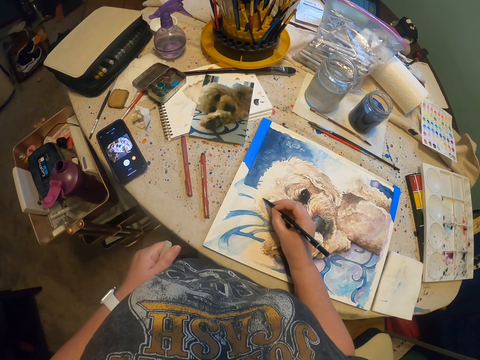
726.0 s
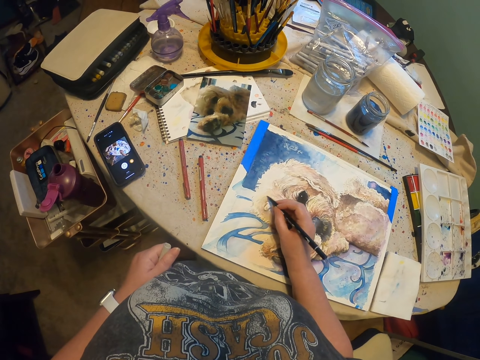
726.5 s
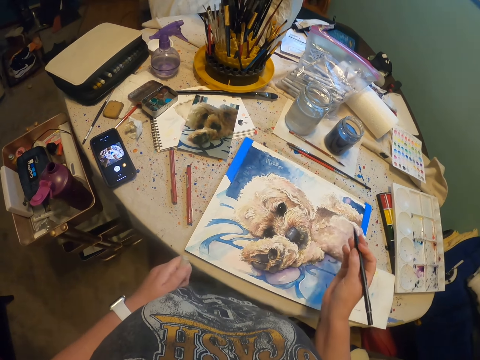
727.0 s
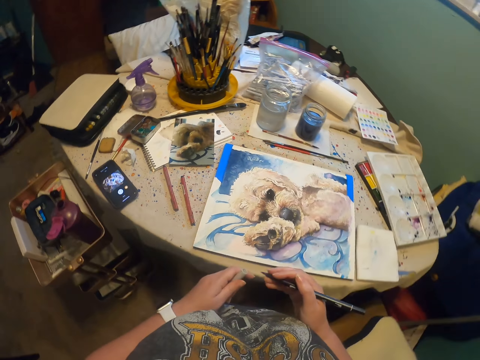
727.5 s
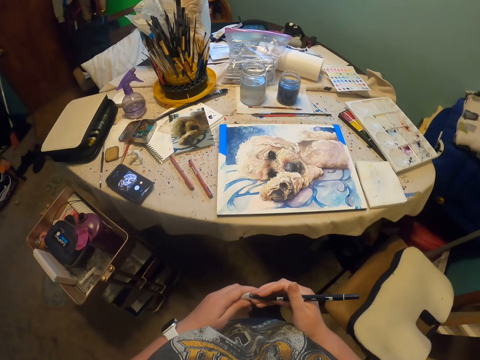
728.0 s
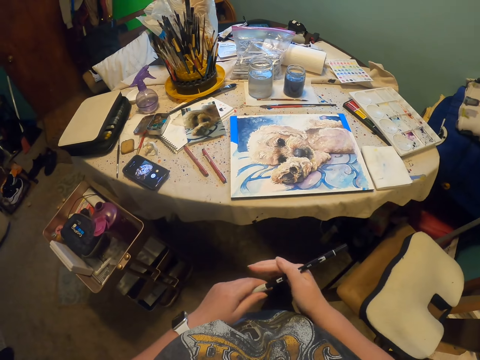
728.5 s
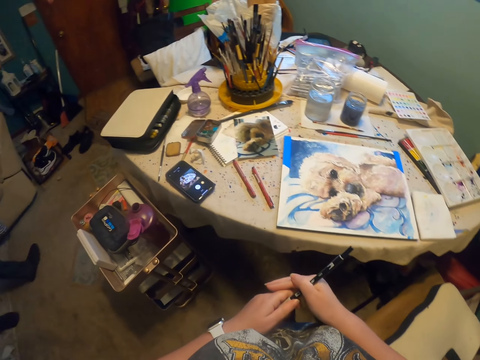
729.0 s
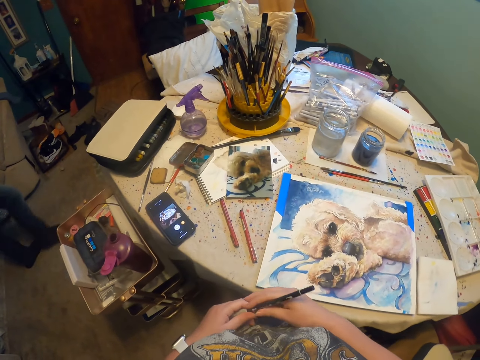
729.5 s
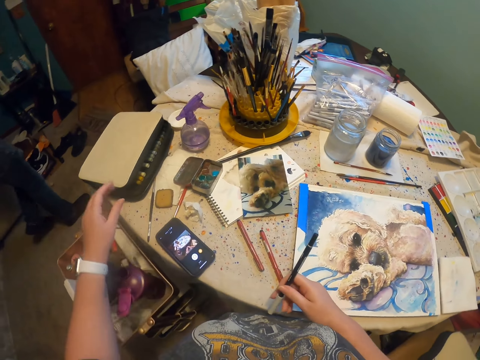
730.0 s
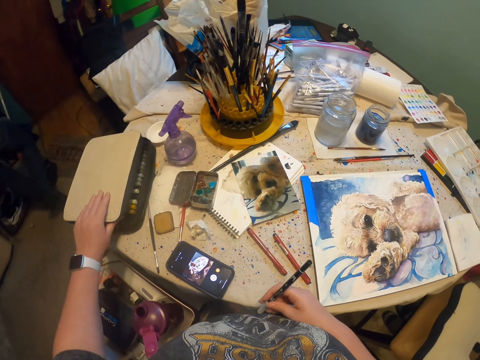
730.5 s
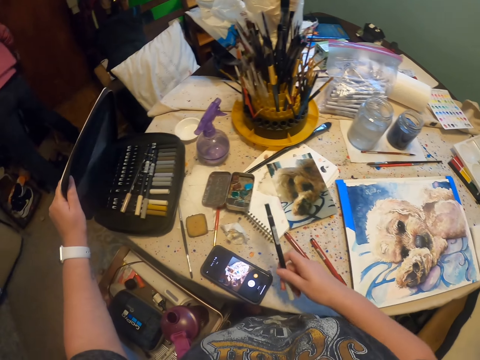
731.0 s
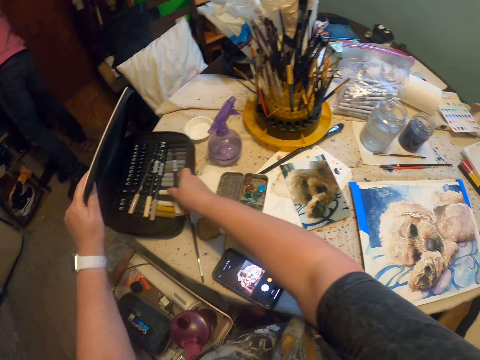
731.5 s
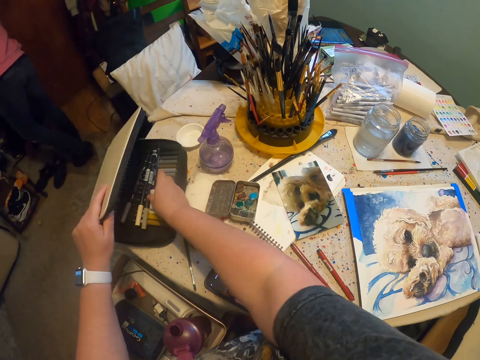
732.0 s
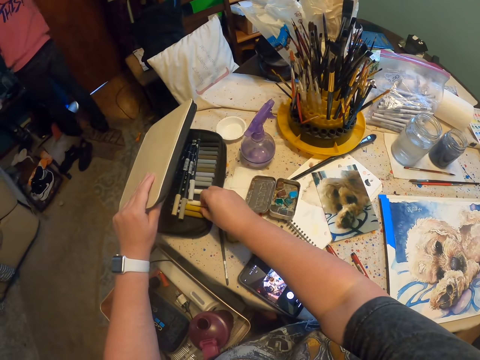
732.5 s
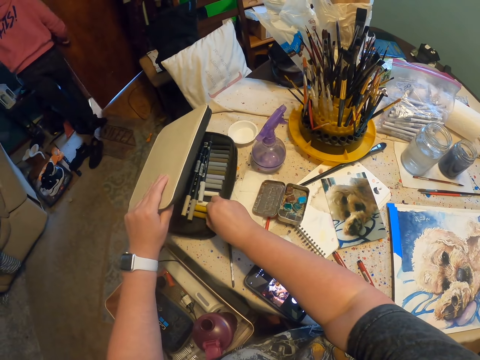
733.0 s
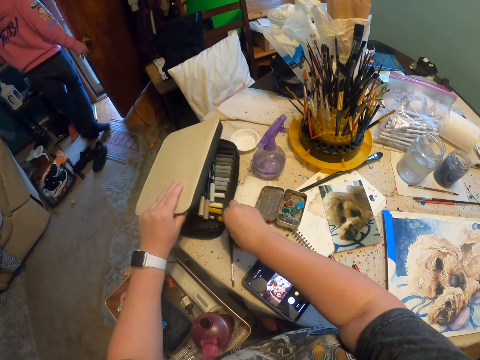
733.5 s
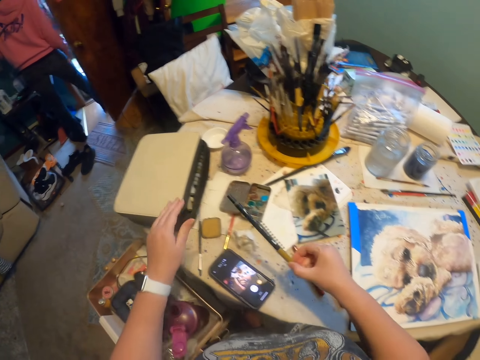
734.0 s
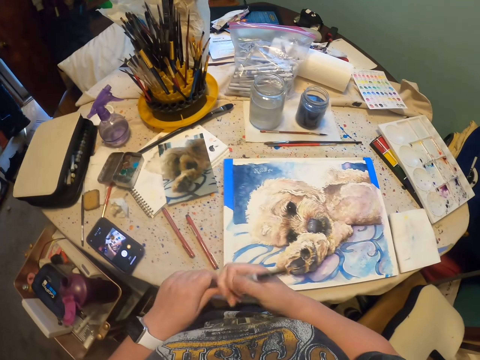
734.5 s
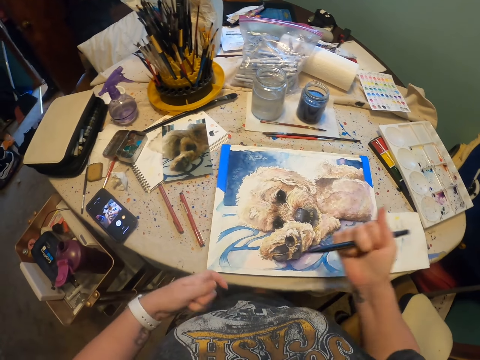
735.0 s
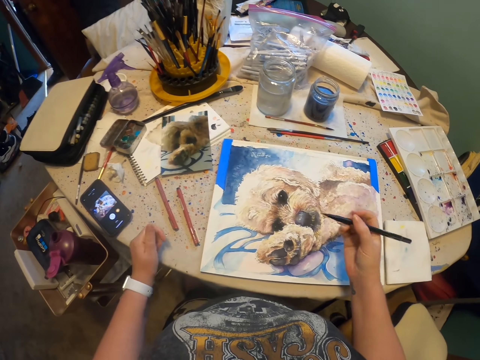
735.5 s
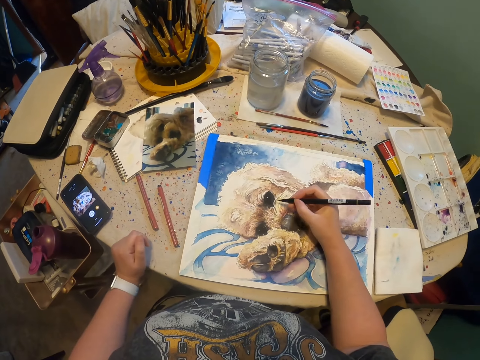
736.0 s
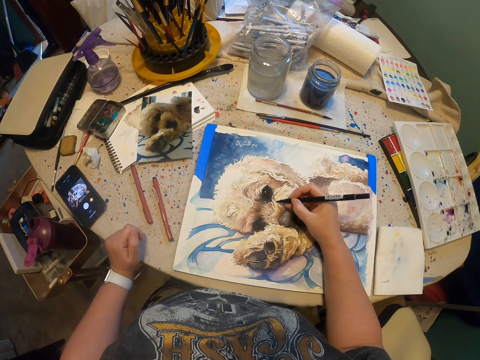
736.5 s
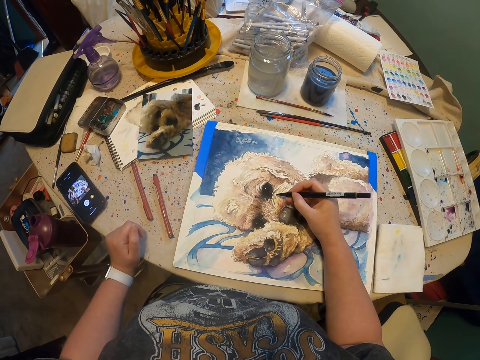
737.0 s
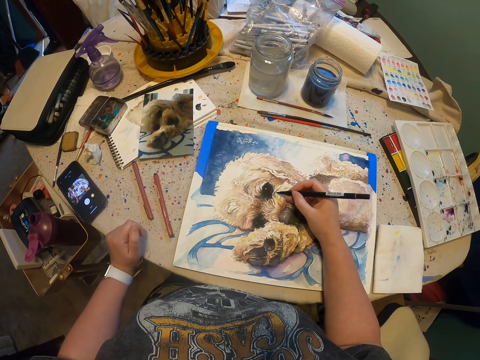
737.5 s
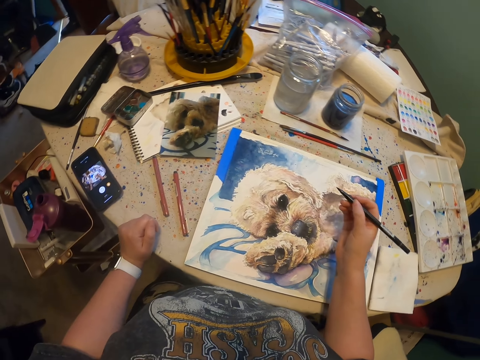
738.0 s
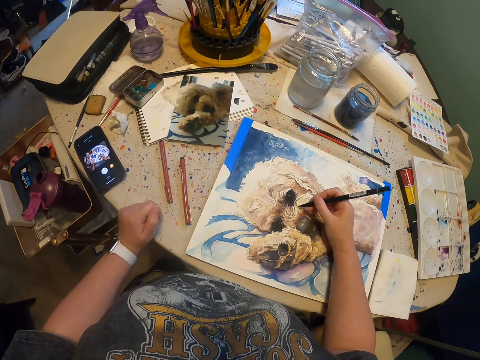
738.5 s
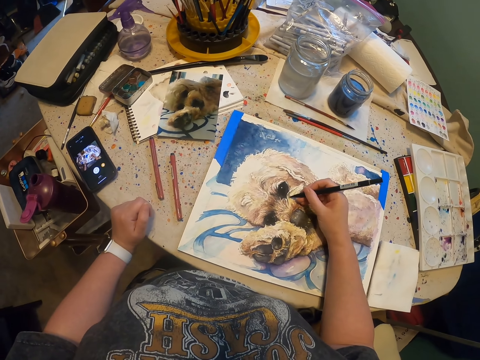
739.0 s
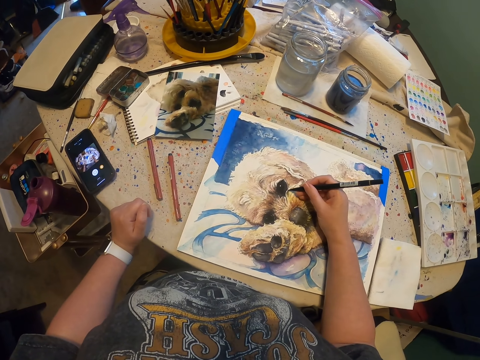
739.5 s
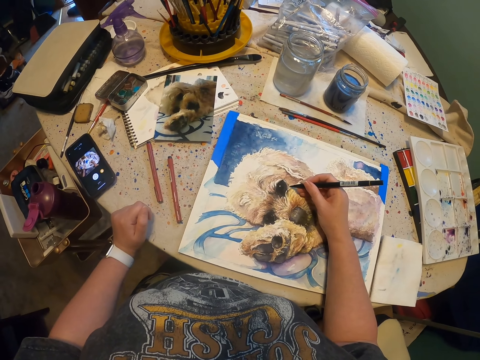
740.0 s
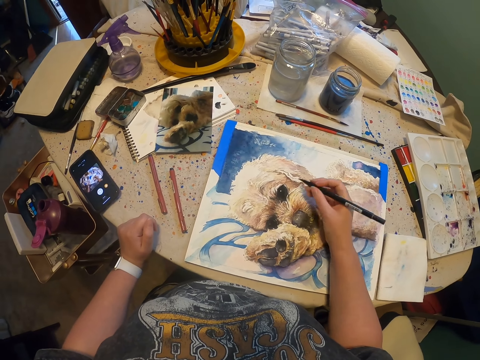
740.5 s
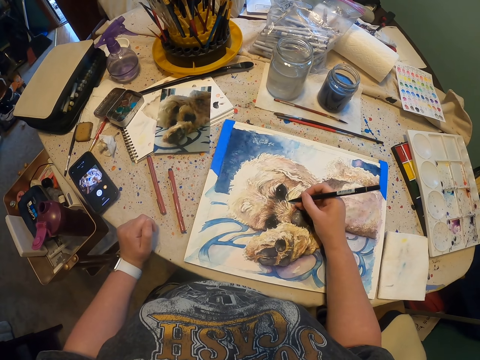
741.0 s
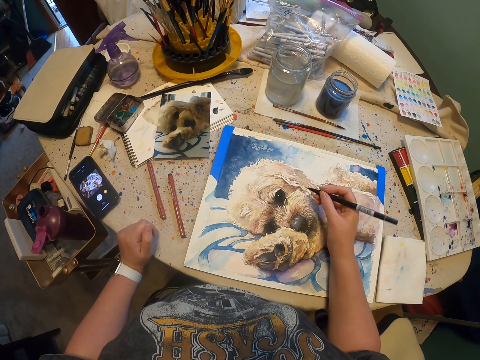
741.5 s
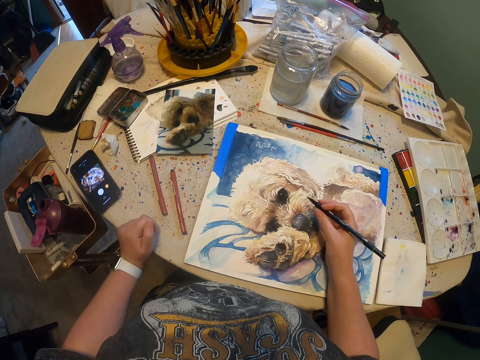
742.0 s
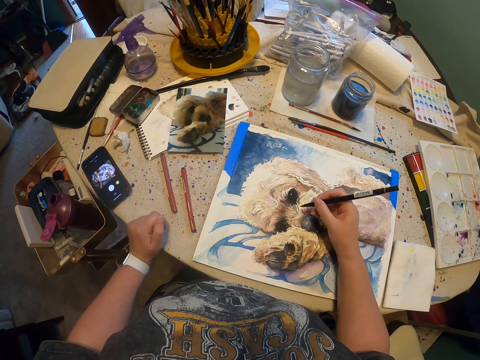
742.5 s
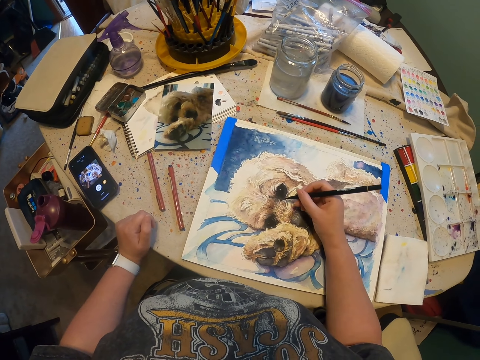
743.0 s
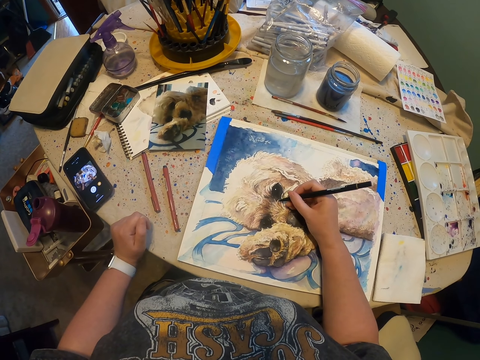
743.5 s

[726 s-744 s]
The camera wearer closes the paint marker pen or drawing pen with its top. They open the box, put the paint marker pen inside the box, pick up another paint marker pen from the box, close the box and remove the paint marker pen top. They paint the picture on the canvas board with the paint marker pen. They hold the table. They draw on the painting with the drawing pen. They paint on the painting with a painting pen.

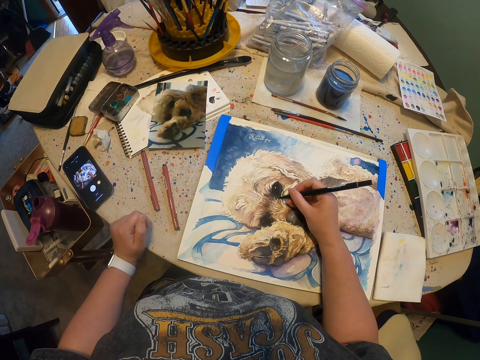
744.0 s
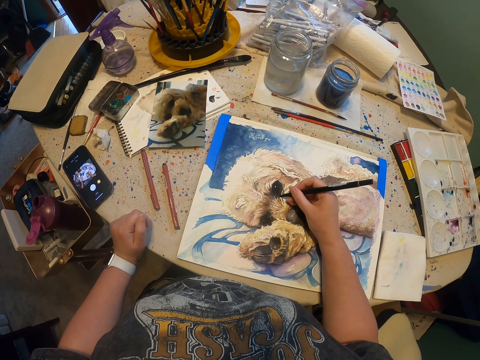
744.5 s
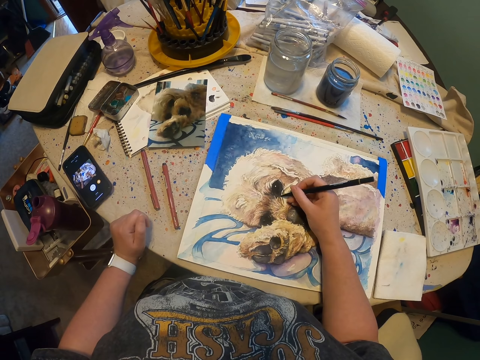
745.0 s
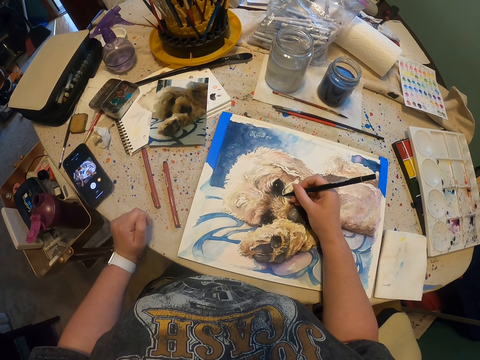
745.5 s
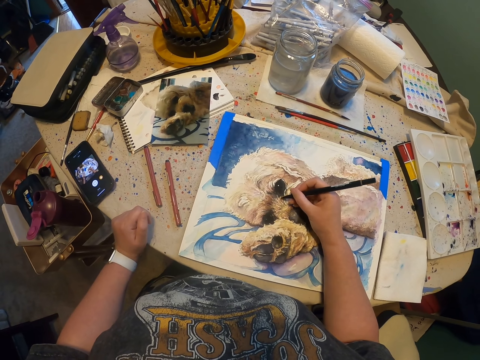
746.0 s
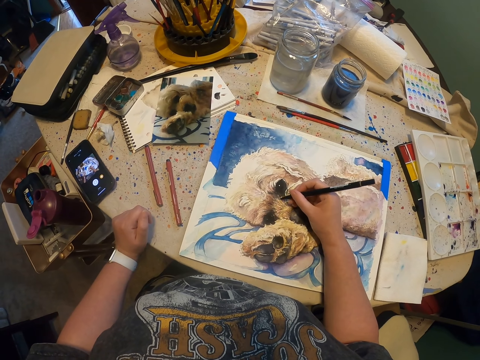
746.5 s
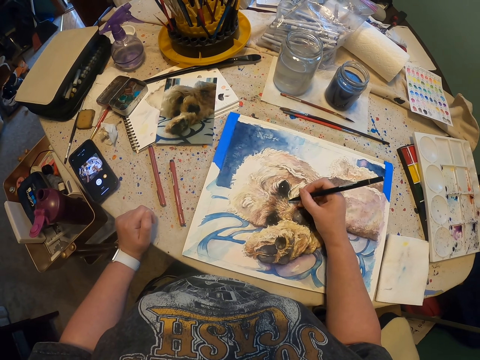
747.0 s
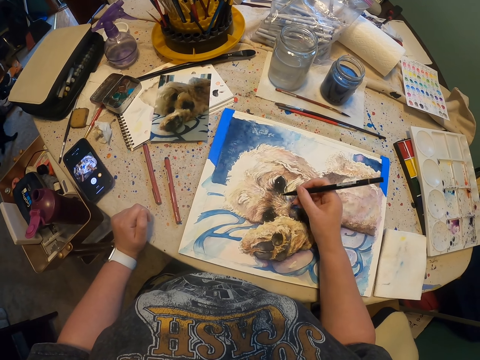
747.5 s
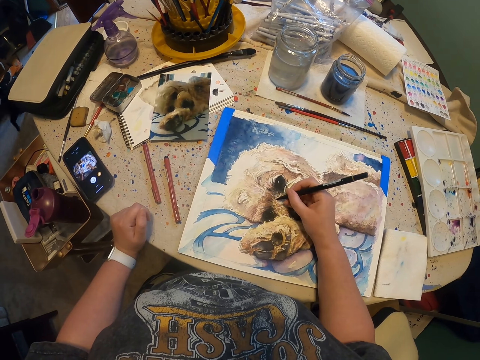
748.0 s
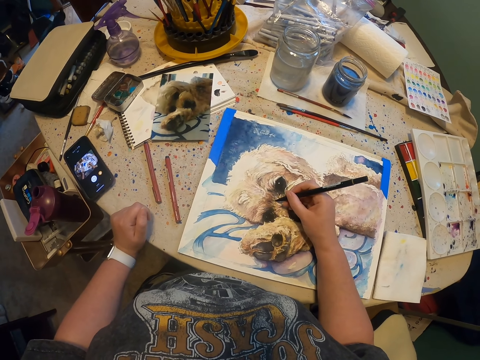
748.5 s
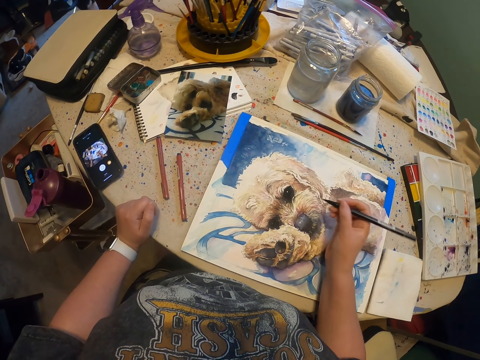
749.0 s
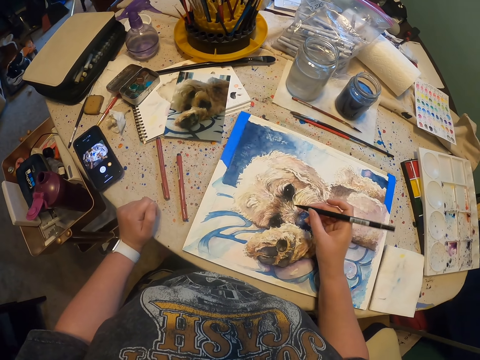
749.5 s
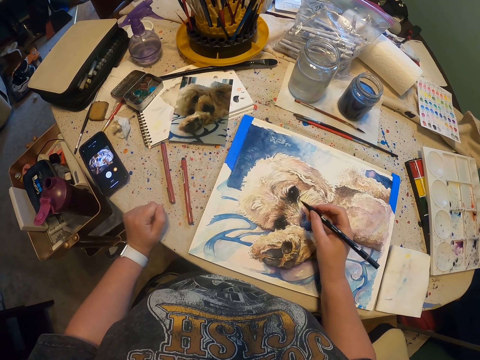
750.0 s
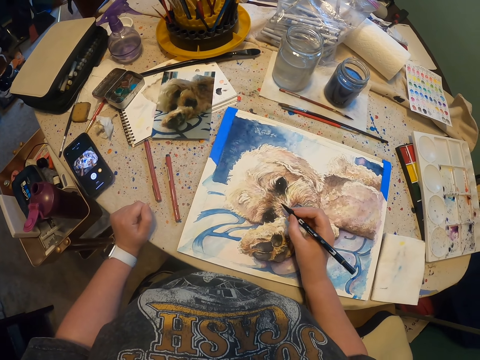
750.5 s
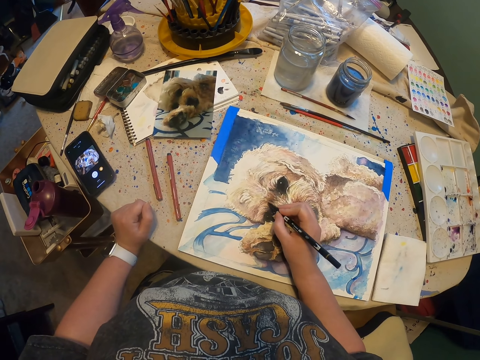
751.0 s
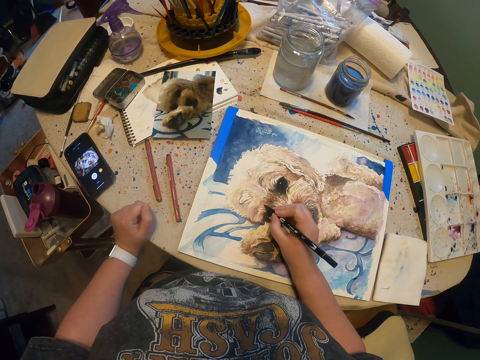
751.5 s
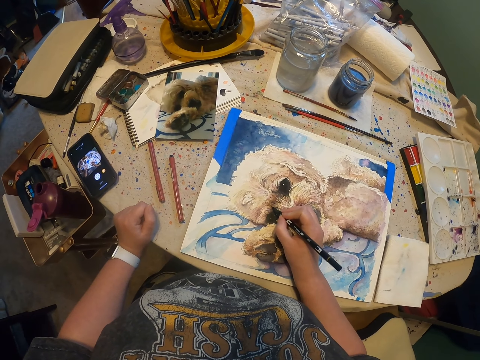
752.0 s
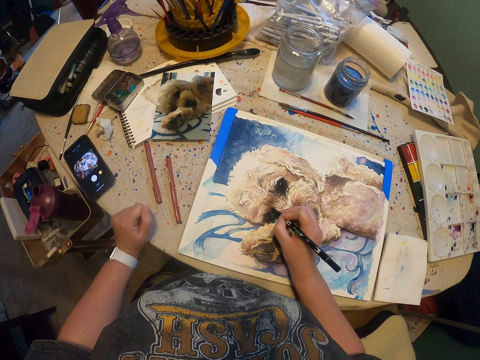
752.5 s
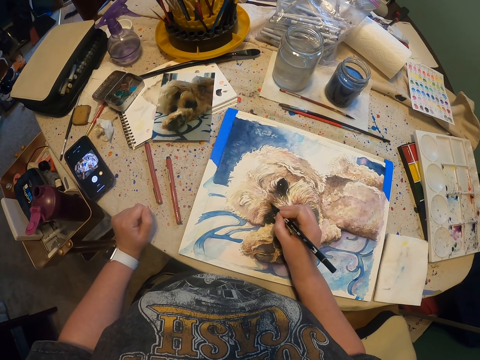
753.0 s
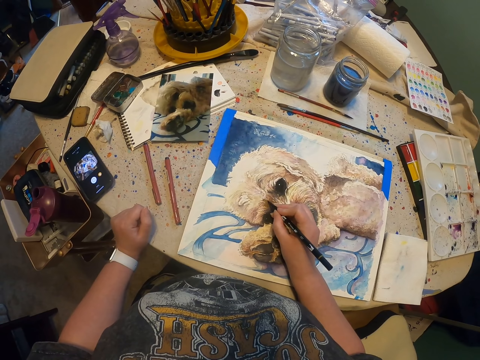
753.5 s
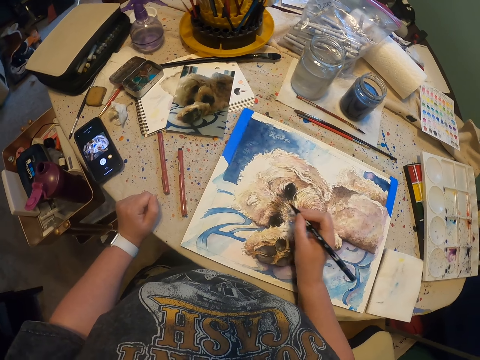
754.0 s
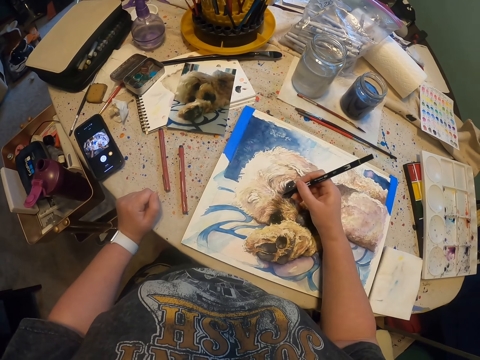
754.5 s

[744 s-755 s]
The camera wearer paints on the painting with a painting pen. They paint on the painting with the painting pen again.
